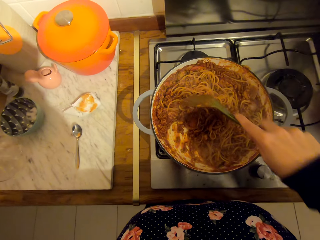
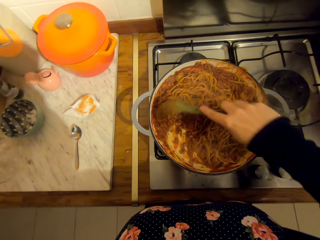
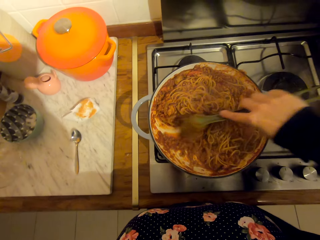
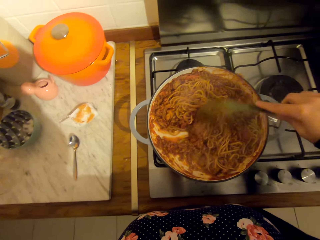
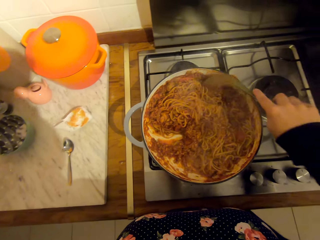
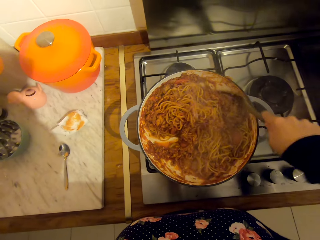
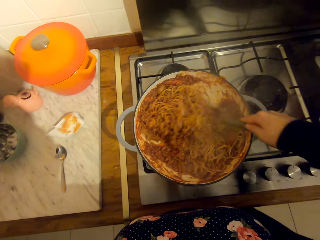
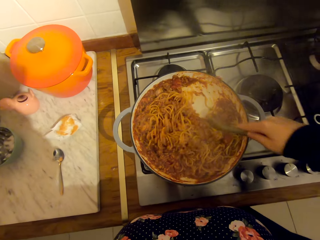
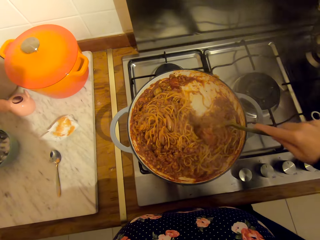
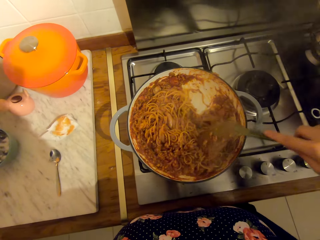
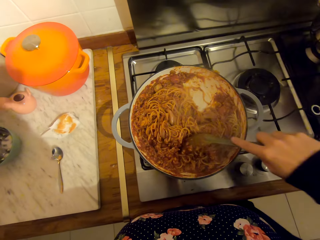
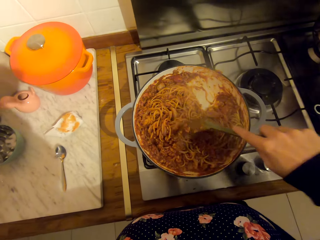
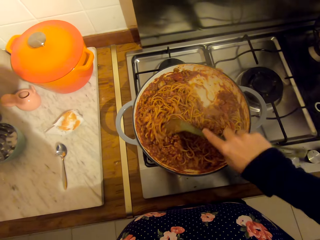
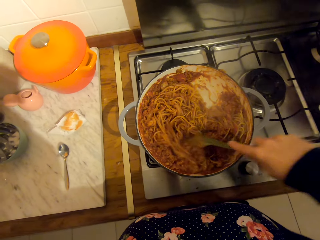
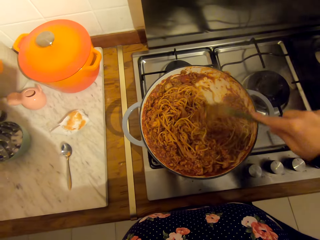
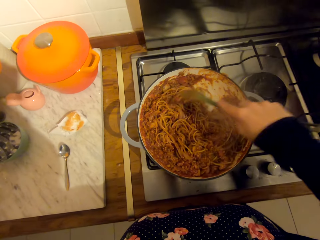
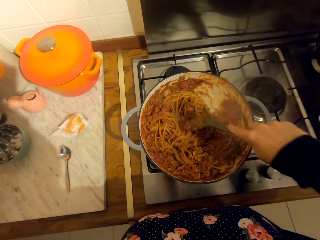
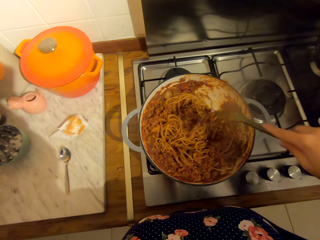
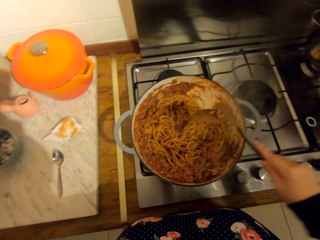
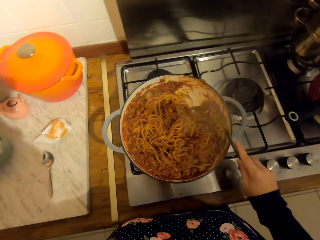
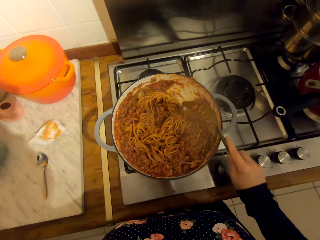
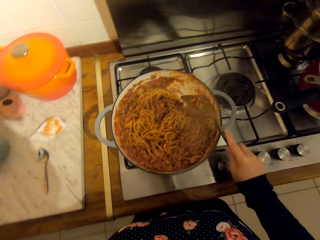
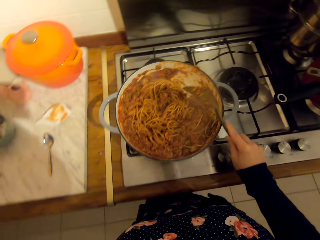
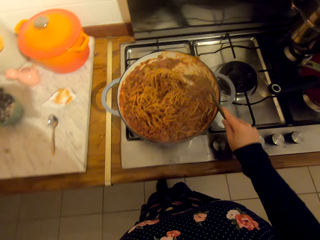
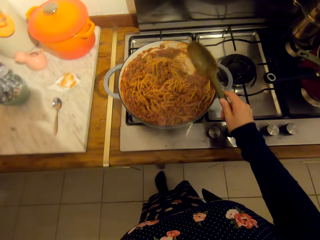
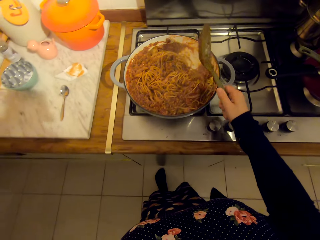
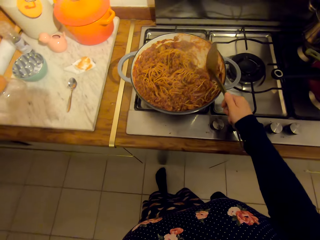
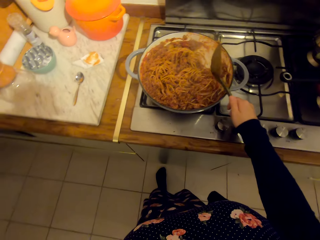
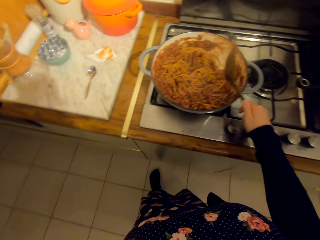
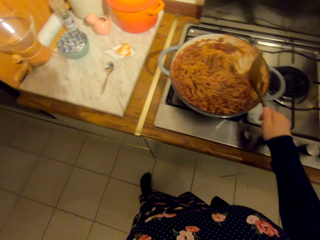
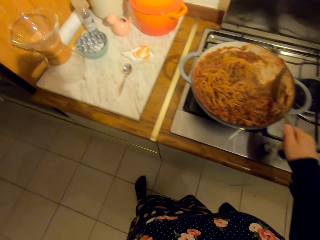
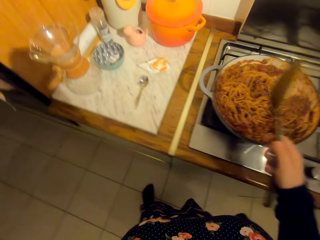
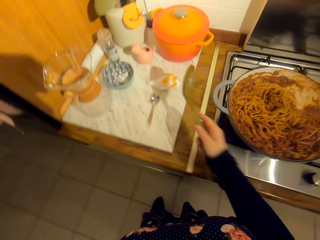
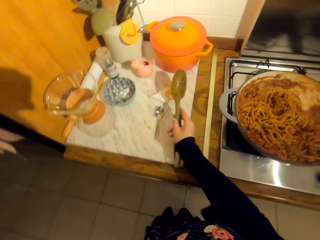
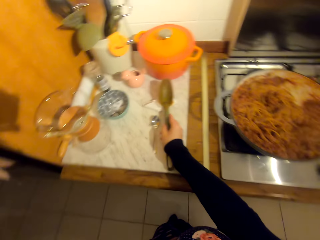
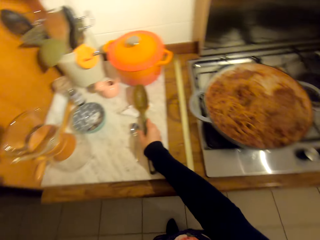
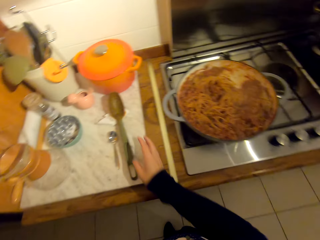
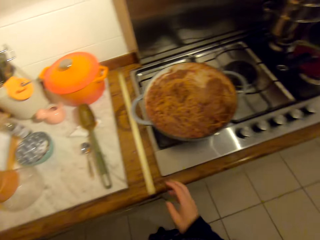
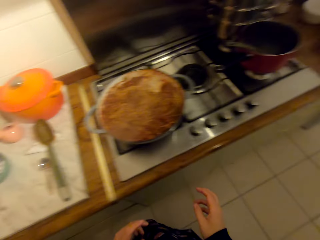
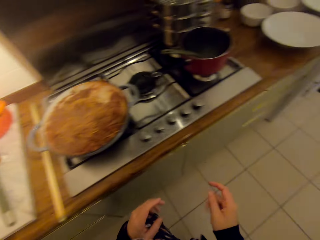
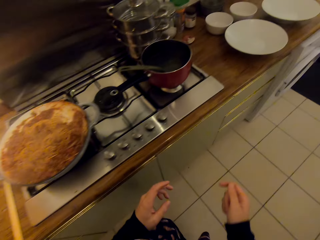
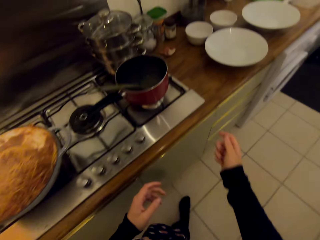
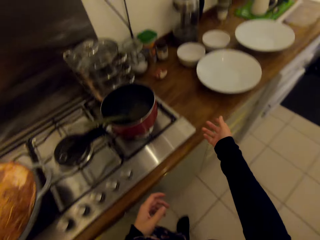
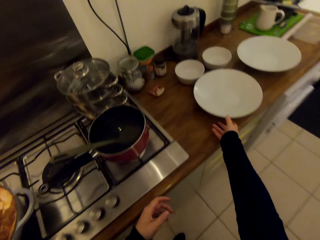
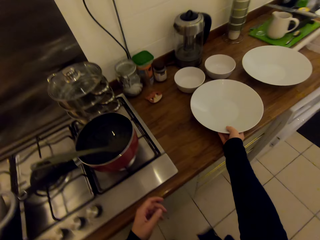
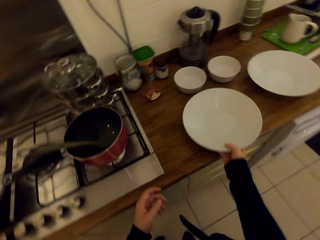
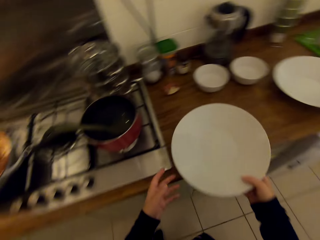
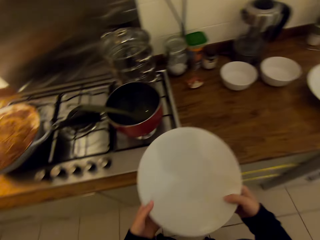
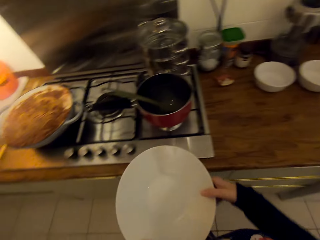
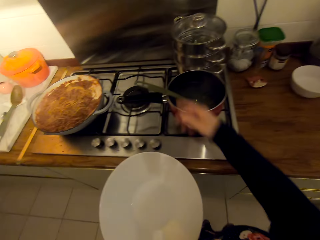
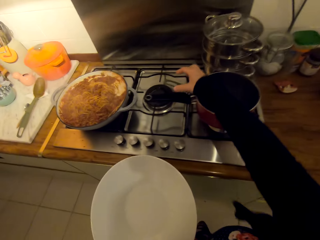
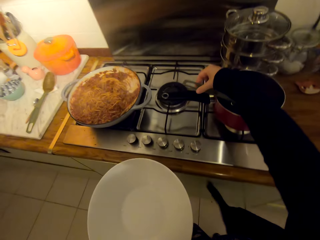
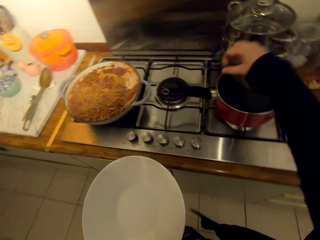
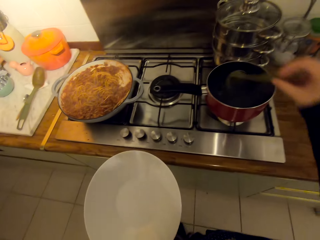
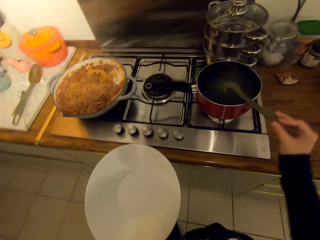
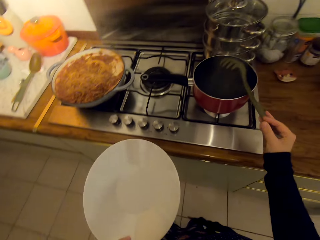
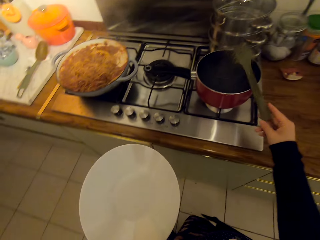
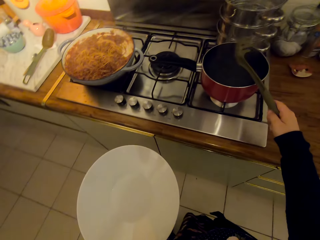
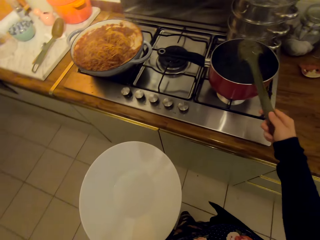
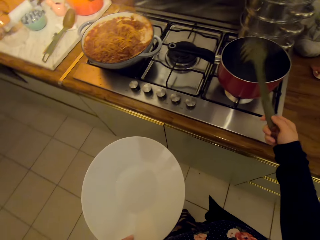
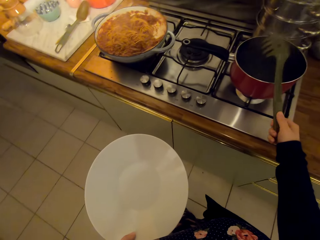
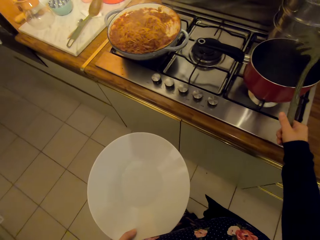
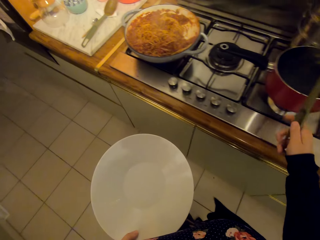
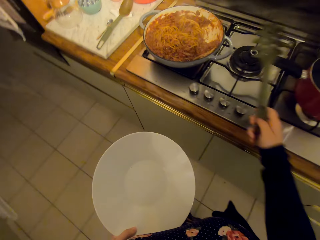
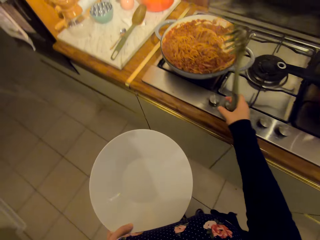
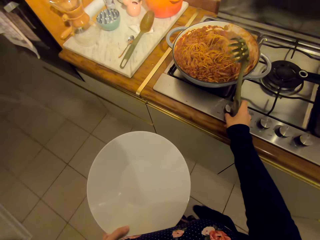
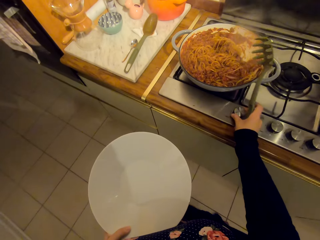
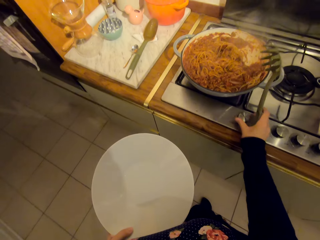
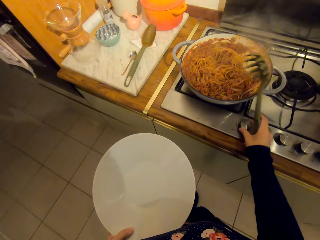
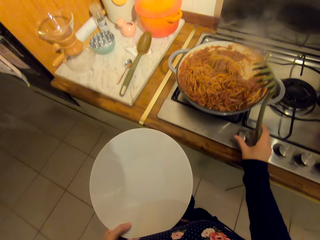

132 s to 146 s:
The camera wearer taps the spoon on the pot. They place the cooking spoon on the kitchen towel. They pick a plate from the kitchen table. They pick up the spaghetti spoon in the pot.

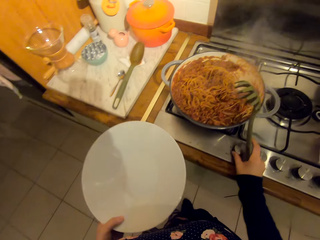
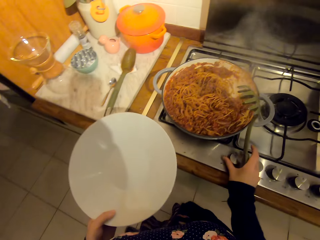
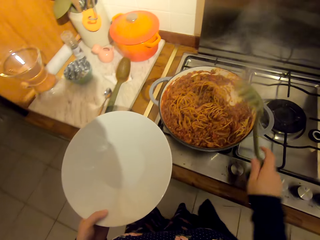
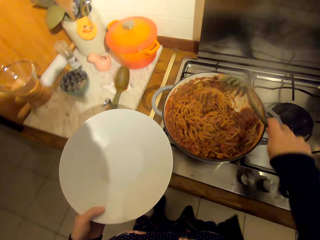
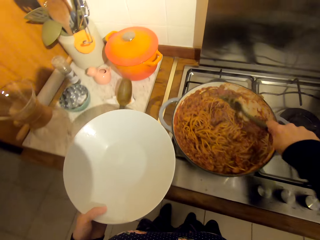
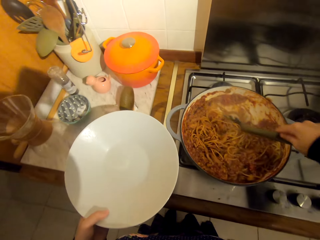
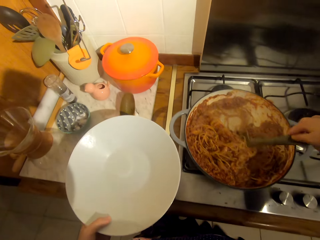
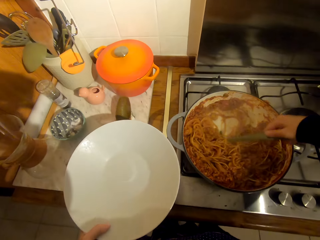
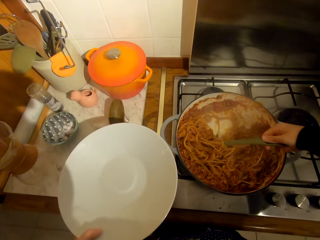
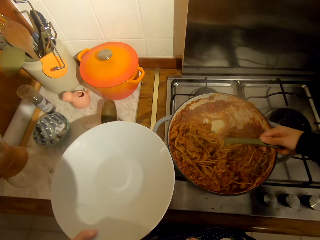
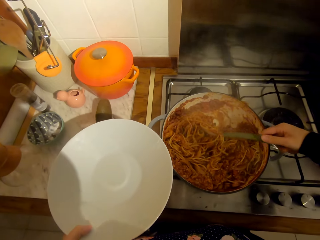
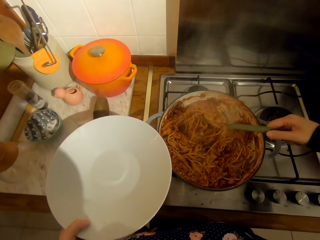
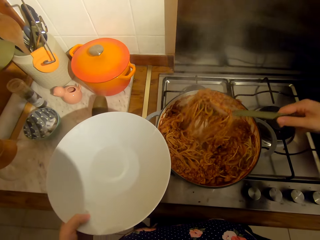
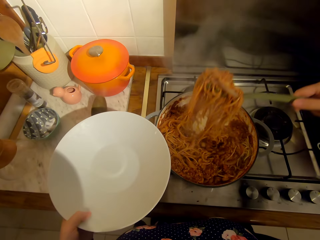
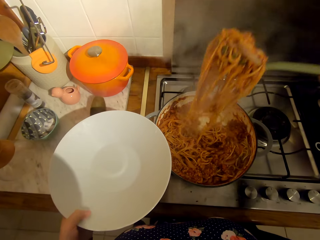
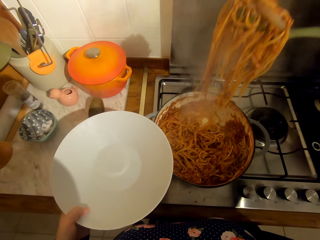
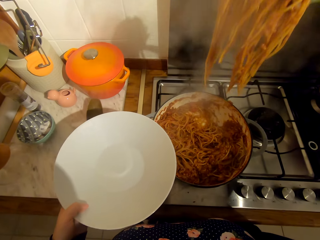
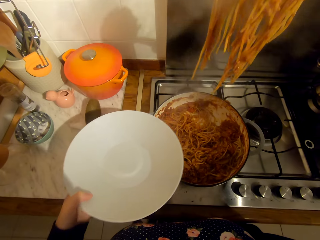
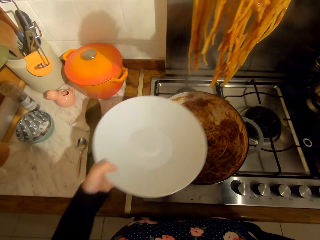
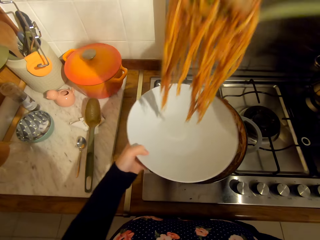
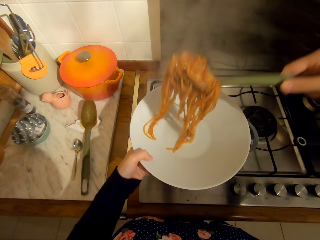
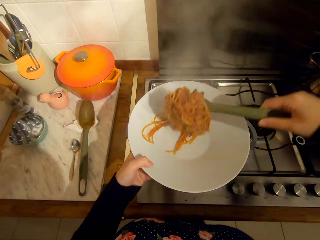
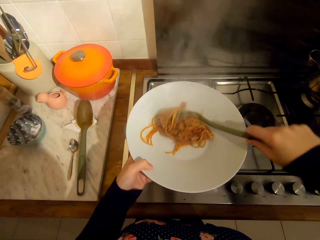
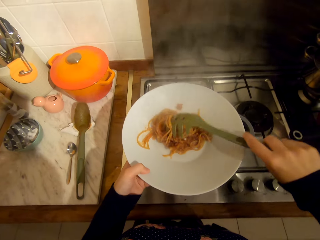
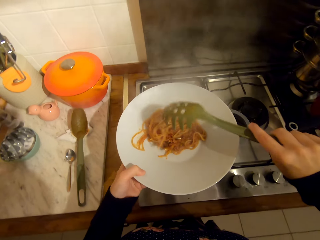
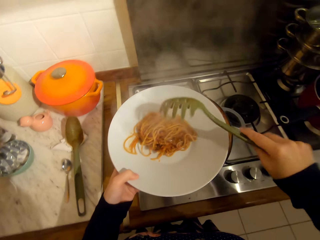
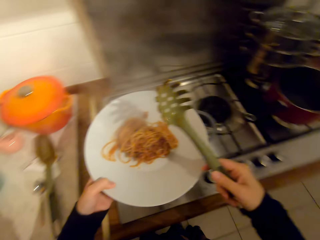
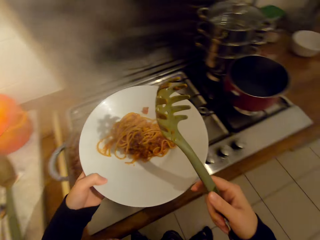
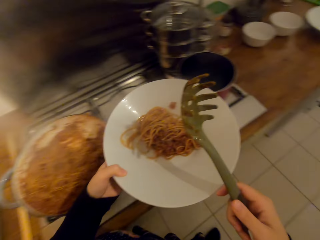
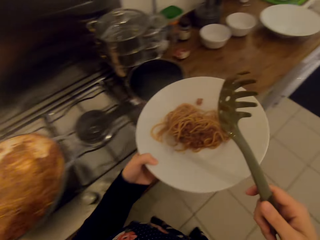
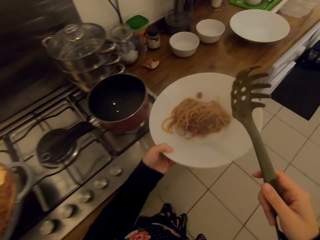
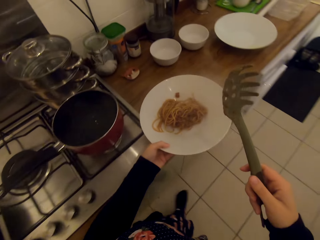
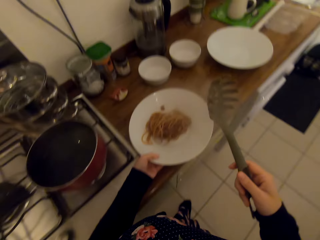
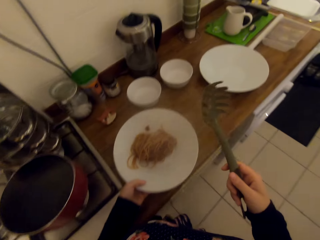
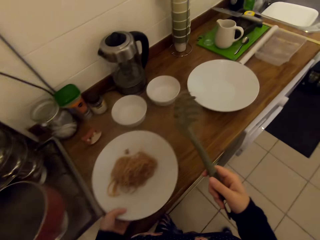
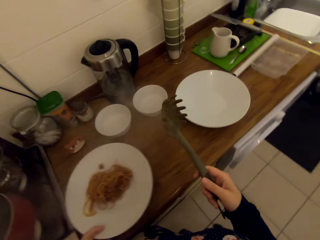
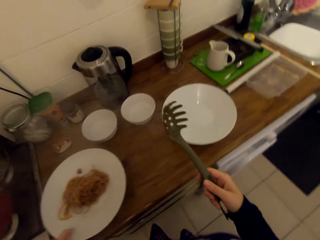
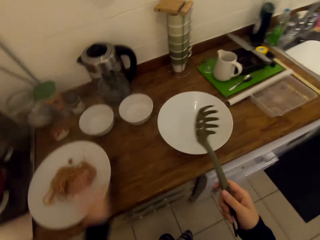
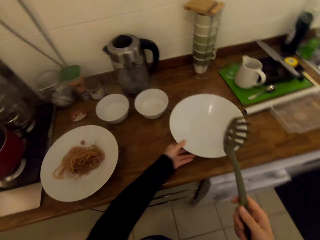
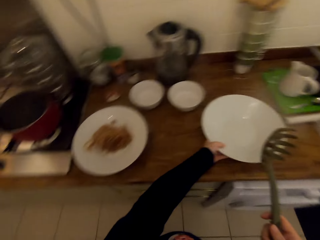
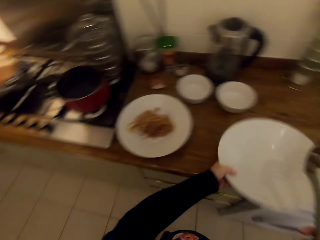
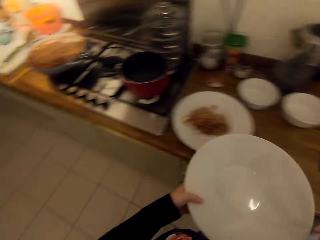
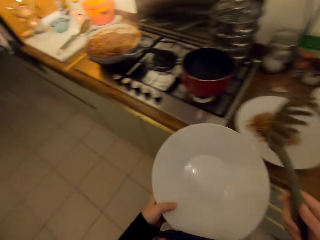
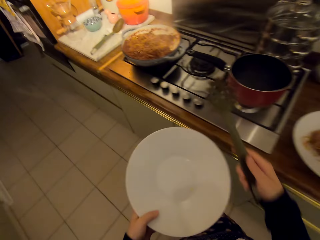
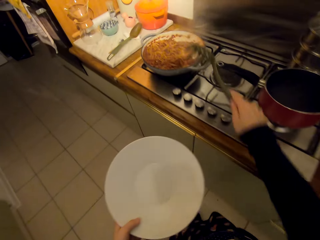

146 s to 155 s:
The camera wearer scoops food with the spaghetti spoon. They serve food on the plate. They put the plate on the kitchen table. They pick a plate from the kitchen table.
